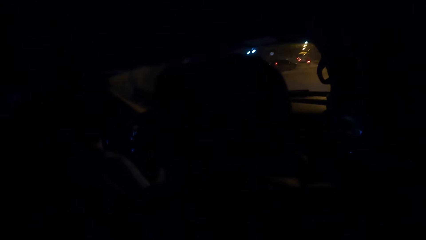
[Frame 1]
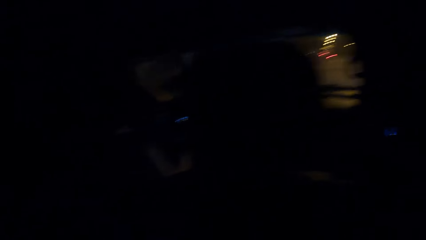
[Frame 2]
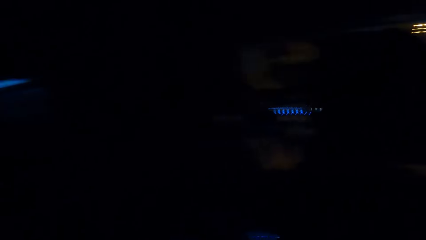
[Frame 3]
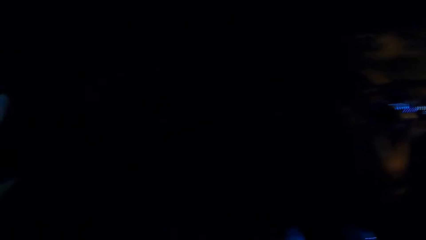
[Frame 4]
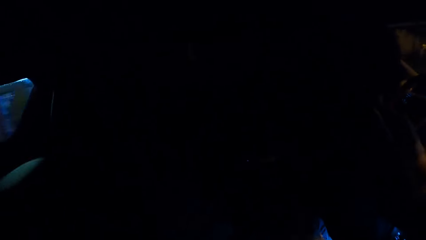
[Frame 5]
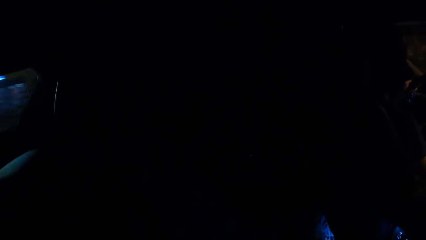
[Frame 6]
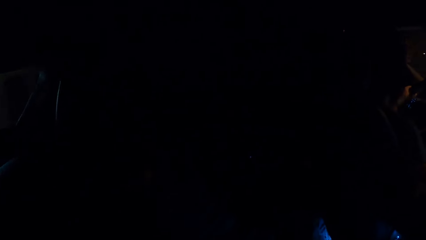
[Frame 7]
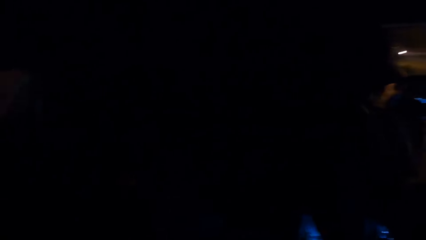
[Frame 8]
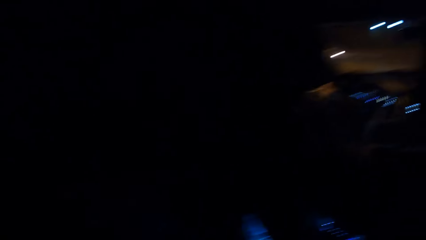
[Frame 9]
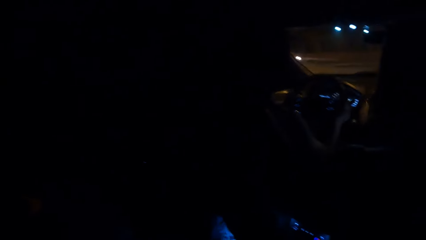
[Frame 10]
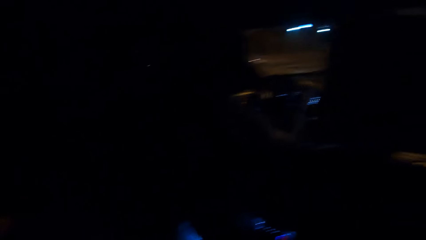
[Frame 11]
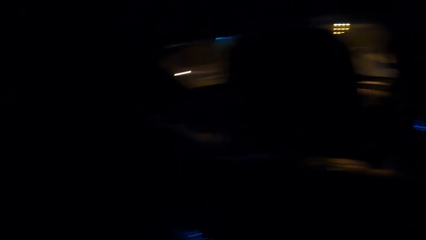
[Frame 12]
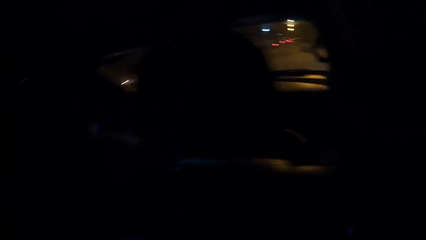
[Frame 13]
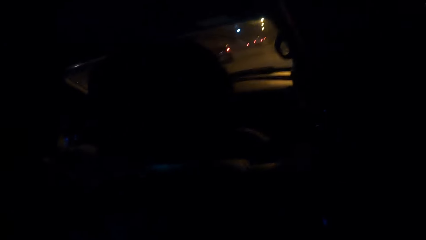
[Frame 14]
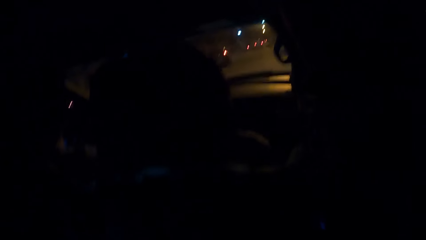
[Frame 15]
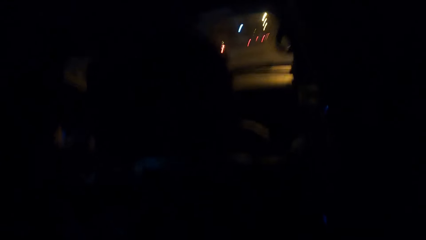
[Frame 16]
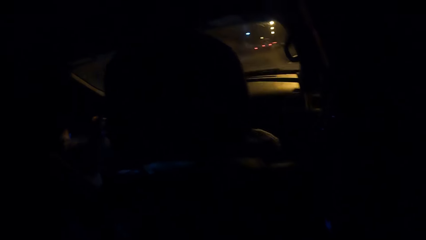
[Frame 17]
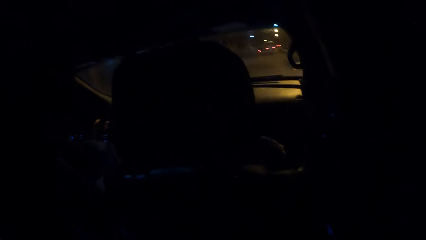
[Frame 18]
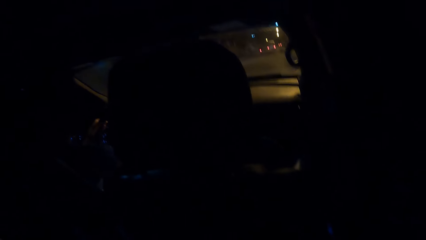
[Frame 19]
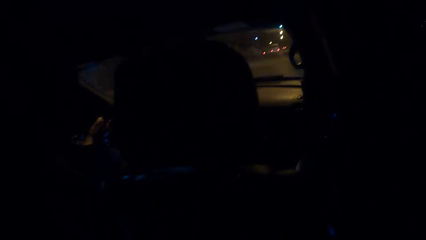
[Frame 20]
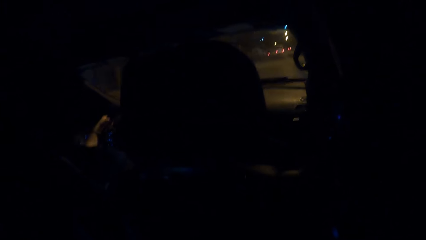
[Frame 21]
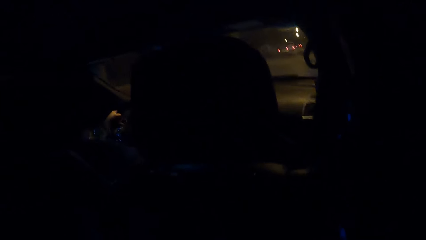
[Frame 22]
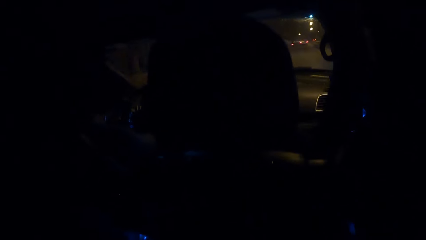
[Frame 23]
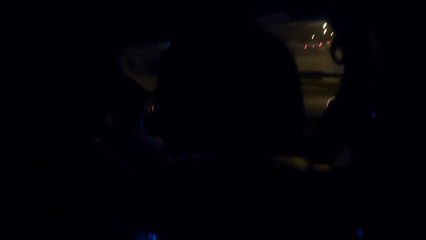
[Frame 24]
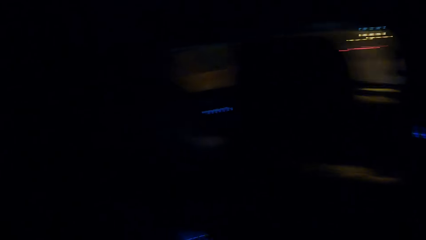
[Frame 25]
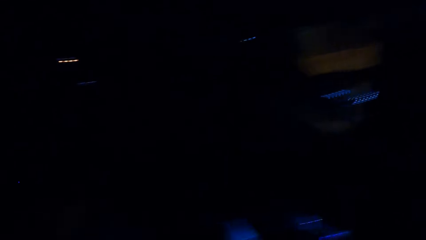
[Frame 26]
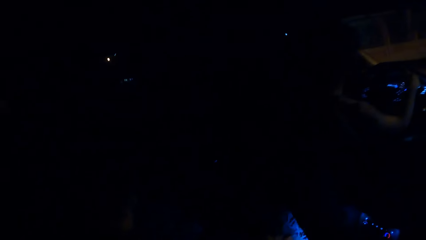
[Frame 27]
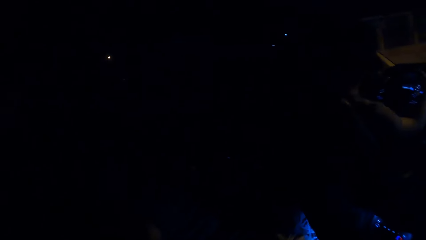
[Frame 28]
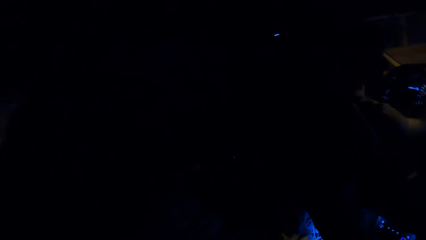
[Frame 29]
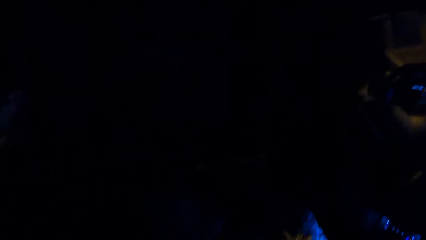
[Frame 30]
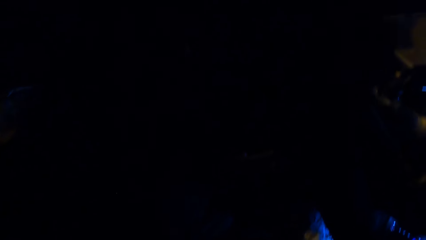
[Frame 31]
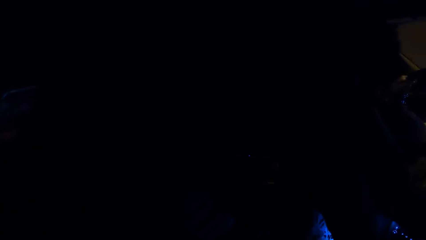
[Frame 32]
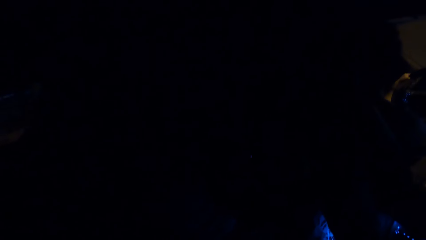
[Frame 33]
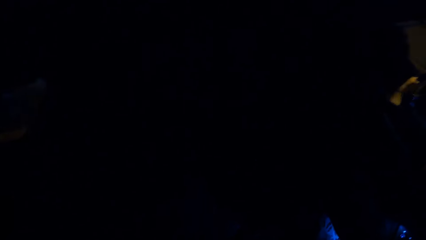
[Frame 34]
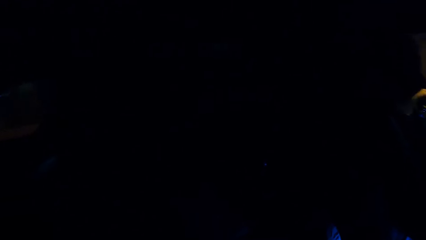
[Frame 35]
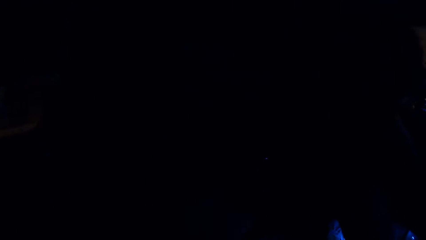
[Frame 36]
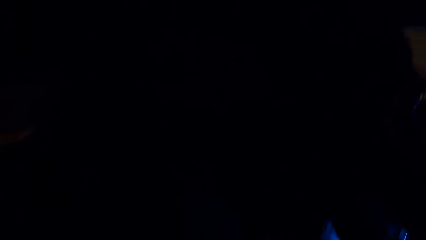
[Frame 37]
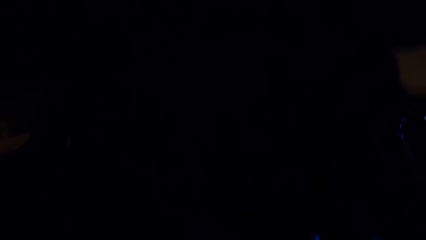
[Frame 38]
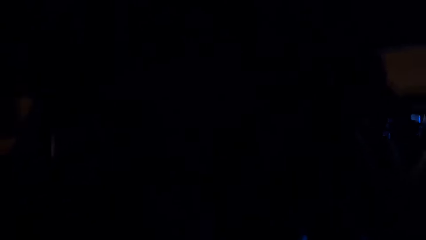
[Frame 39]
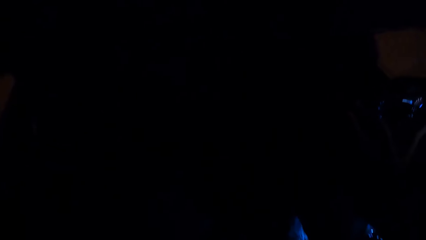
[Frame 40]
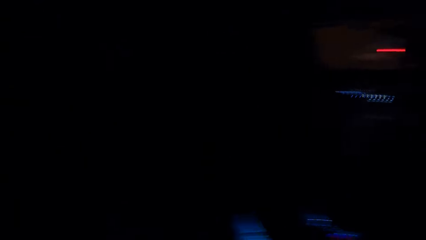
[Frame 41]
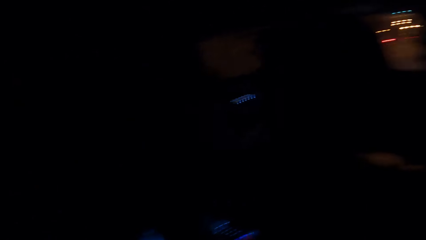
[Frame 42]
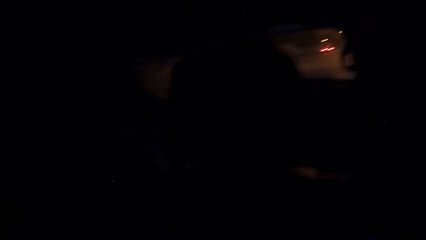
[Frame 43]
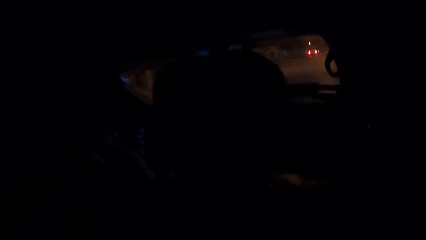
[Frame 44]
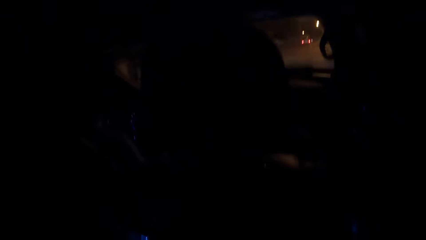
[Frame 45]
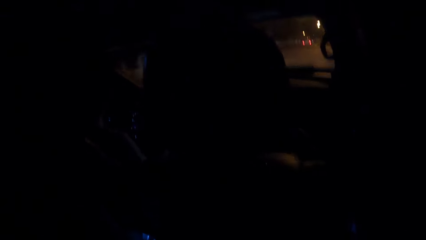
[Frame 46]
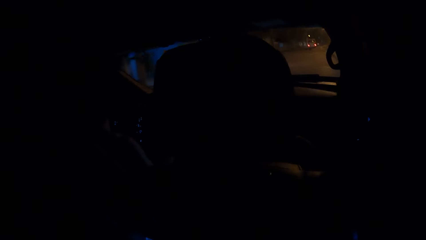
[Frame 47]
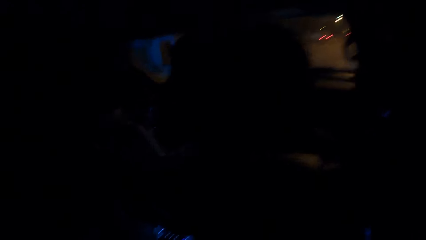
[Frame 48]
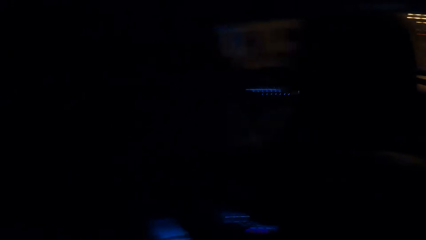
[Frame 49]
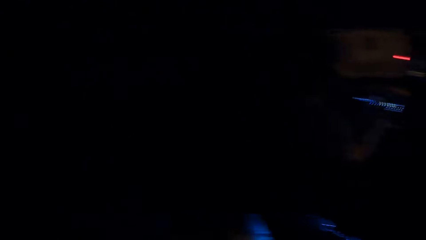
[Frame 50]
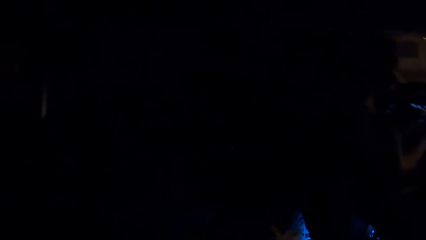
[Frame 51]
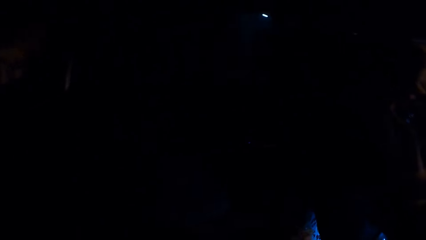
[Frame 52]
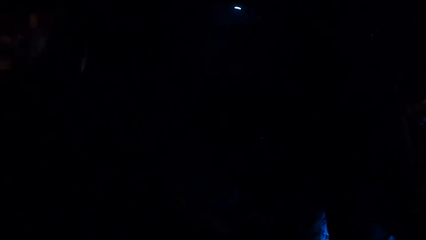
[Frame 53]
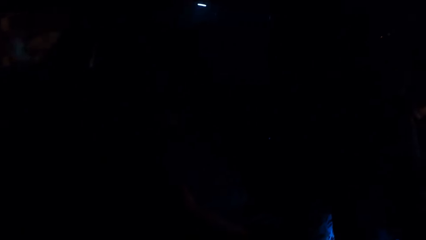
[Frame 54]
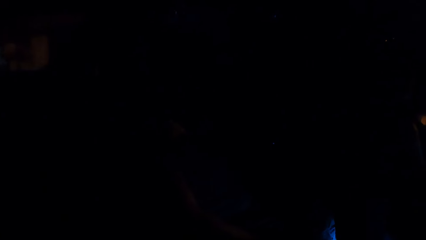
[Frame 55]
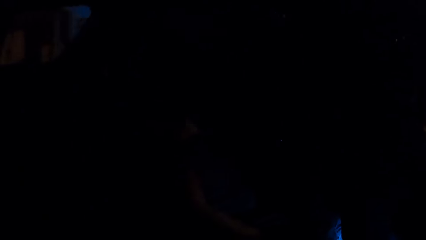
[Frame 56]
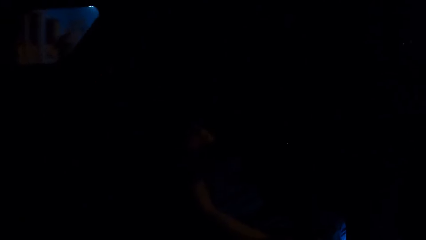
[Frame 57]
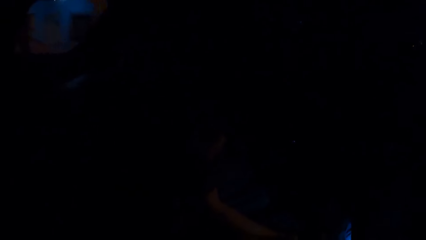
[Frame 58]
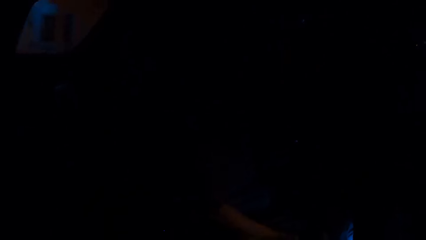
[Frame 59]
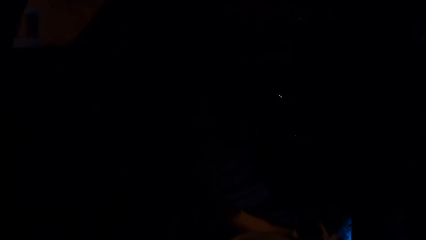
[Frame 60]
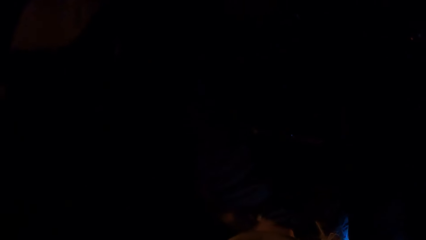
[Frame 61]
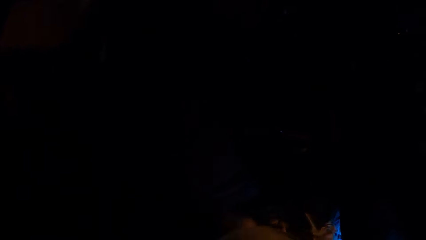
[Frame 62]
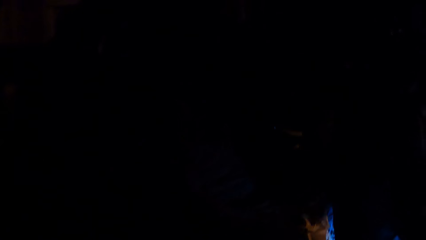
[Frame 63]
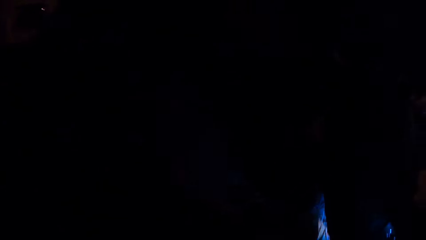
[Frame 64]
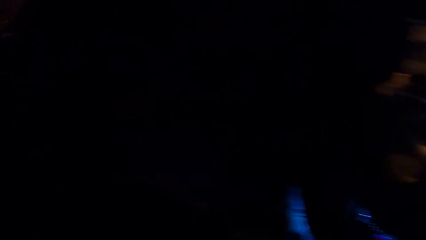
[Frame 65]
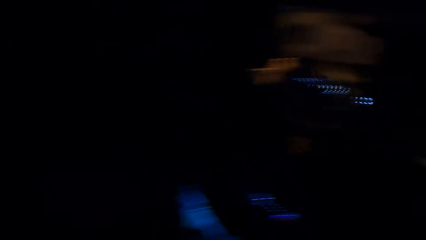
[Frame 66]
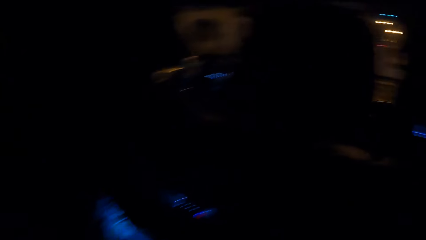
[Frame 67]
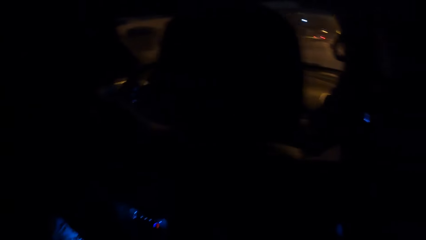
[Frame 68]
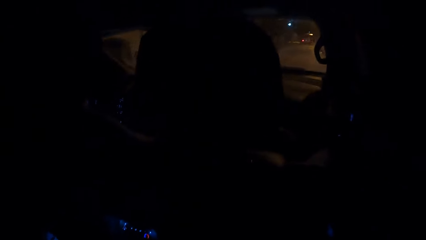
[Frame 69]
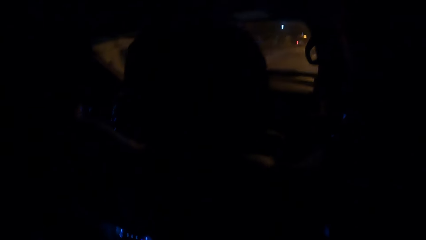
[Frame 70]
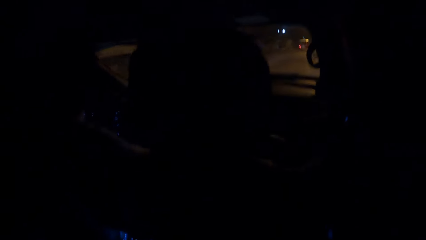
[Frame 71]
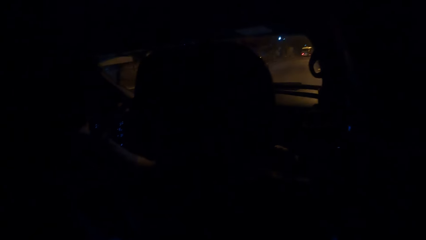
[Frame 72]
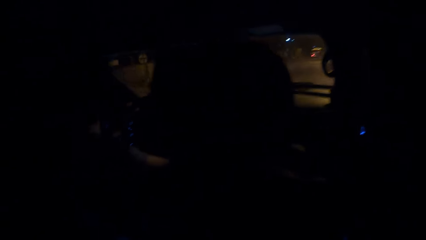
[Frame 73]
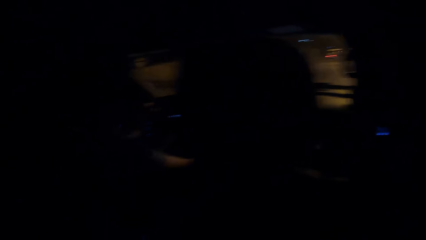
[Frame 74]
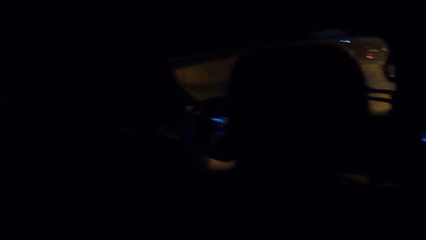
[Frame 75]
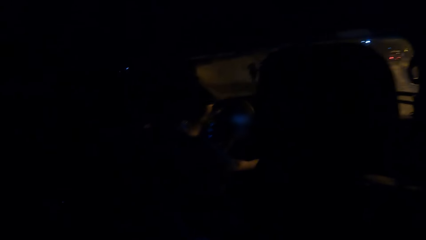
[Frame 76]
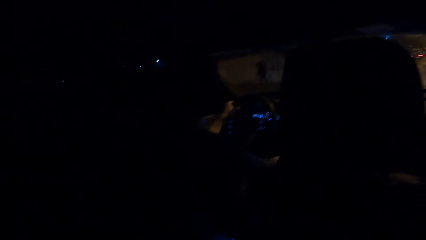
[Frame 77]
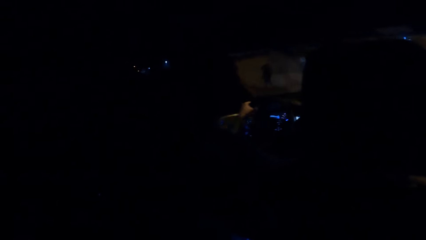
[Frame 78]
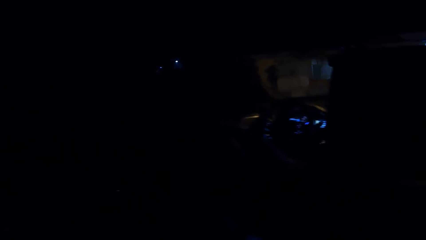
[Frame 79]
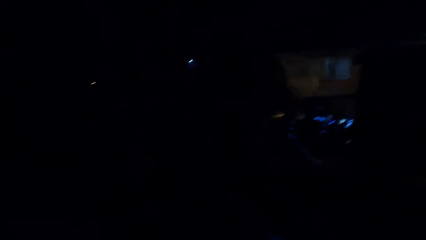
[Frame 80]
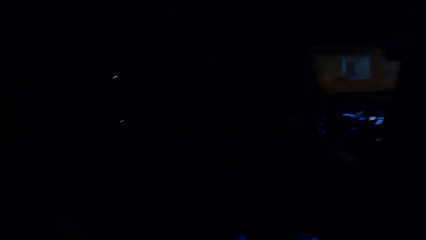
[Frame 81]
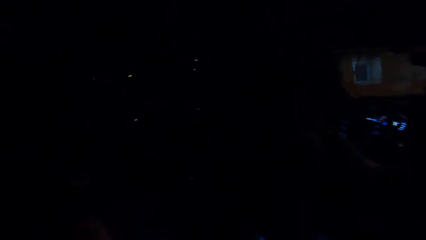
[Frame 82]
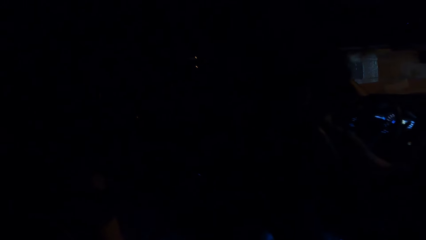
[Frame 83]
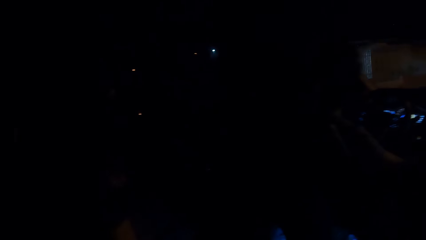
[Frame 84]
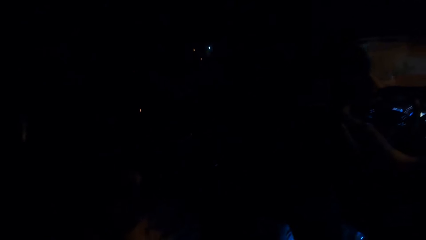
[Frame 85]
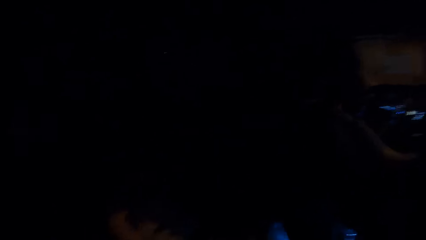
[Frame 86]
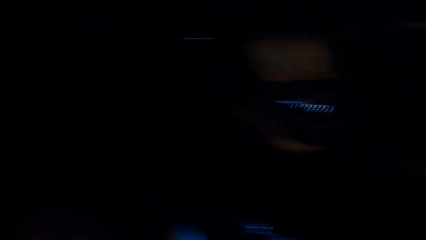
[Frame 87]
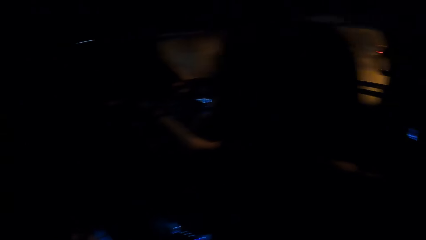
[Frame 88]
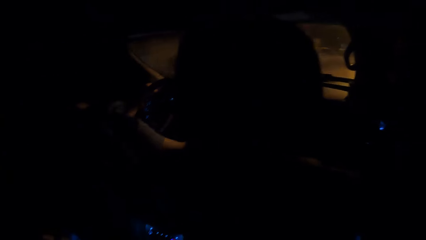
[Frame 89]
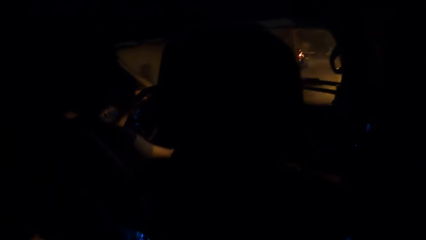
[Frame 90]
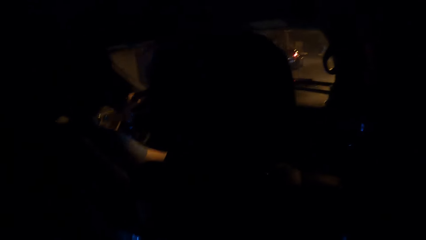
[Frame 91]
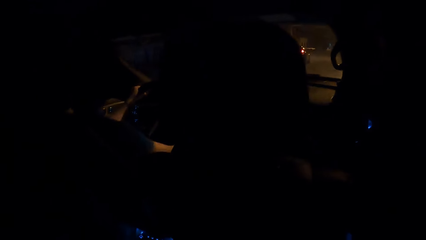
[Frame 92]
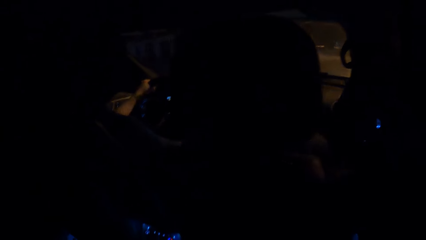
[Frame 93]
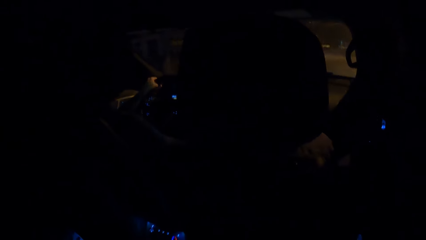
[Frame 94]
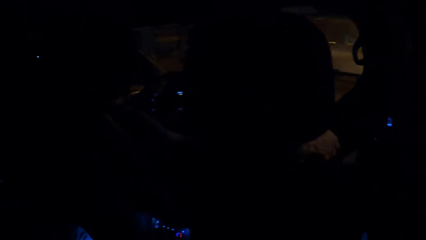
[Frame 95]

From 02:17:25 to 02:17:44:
The camera wearer looks at the road. They look around the road.
